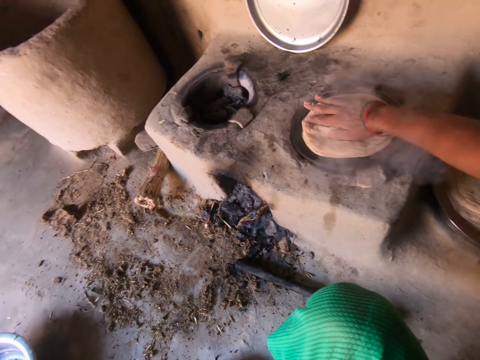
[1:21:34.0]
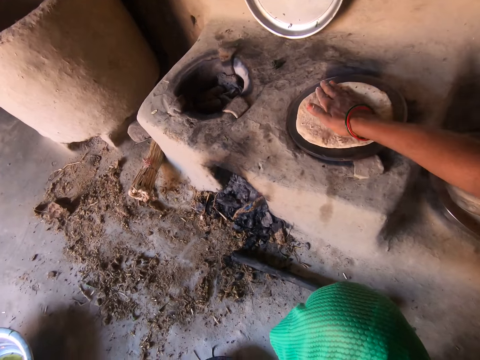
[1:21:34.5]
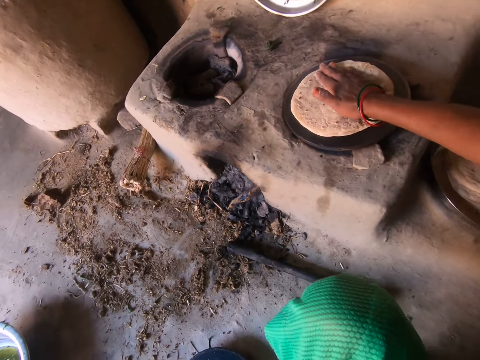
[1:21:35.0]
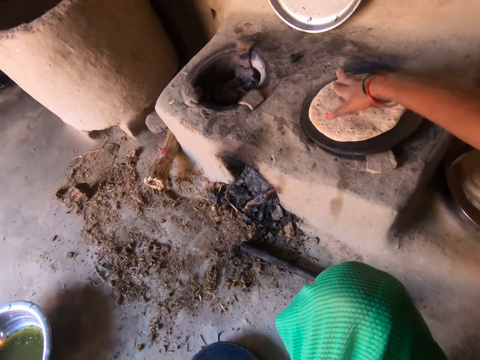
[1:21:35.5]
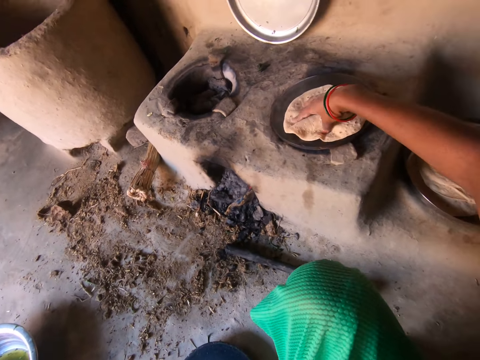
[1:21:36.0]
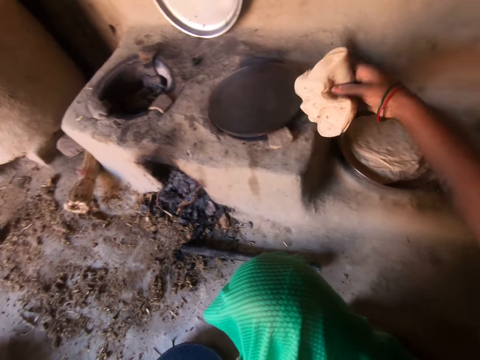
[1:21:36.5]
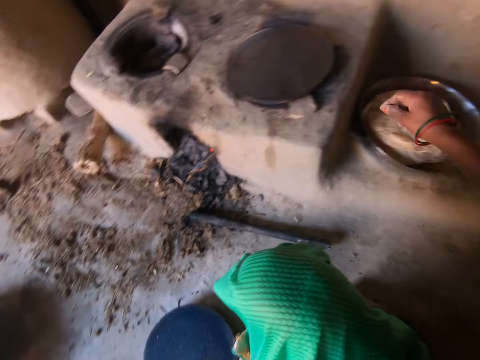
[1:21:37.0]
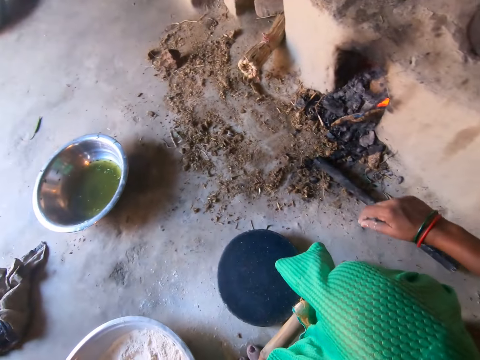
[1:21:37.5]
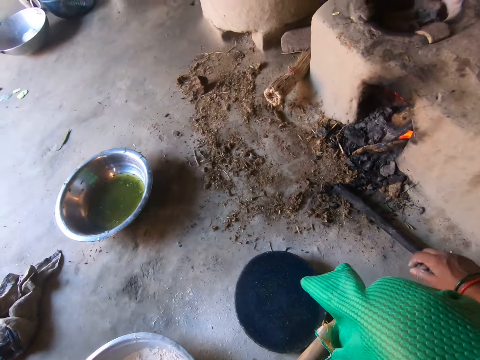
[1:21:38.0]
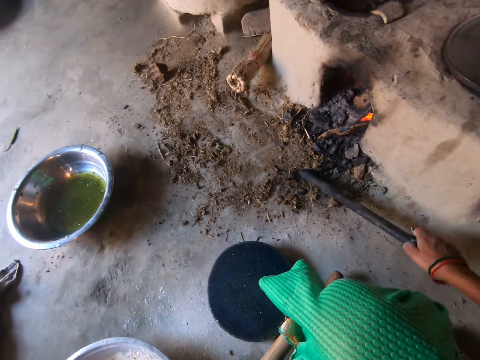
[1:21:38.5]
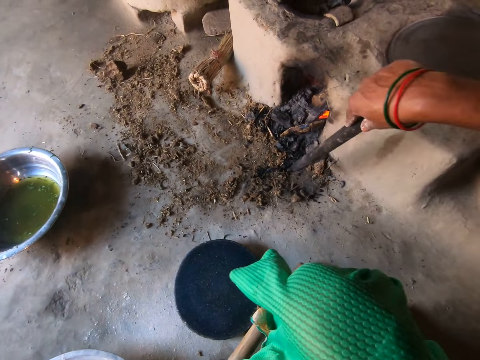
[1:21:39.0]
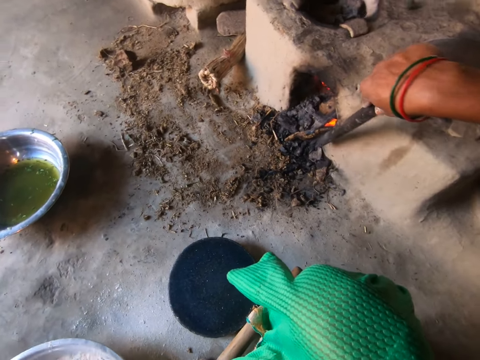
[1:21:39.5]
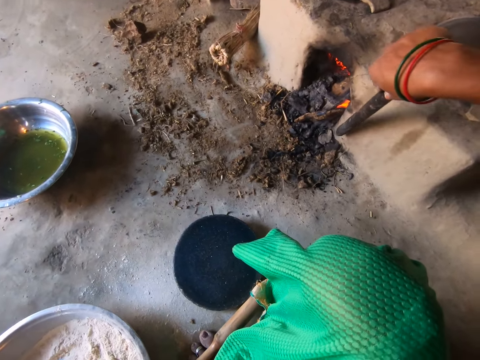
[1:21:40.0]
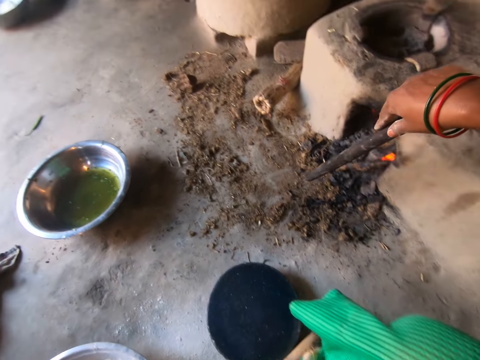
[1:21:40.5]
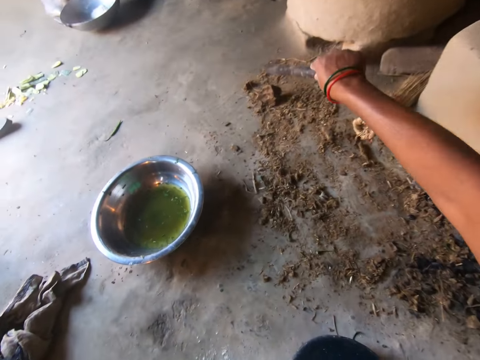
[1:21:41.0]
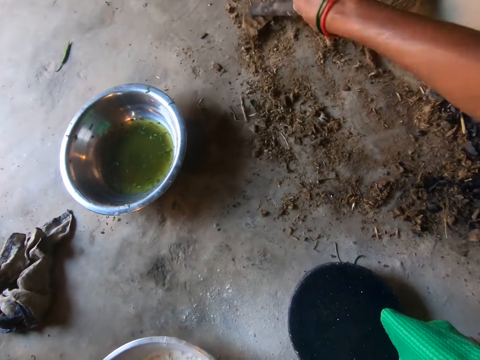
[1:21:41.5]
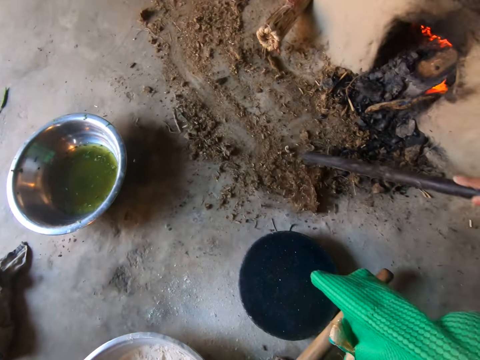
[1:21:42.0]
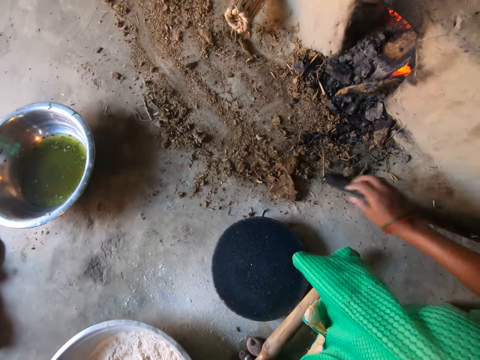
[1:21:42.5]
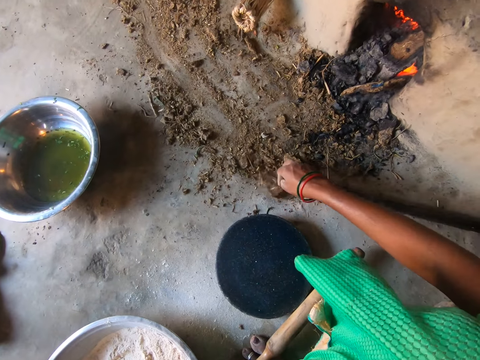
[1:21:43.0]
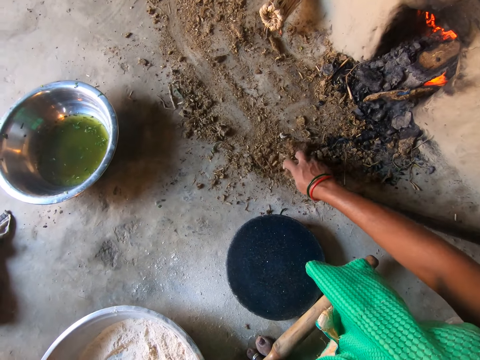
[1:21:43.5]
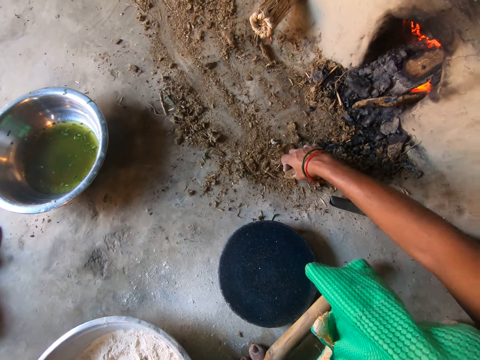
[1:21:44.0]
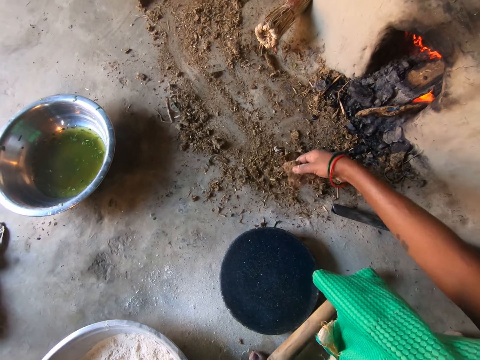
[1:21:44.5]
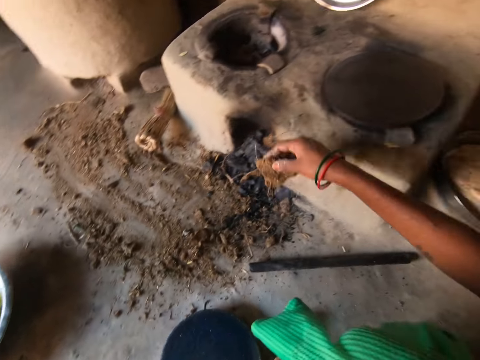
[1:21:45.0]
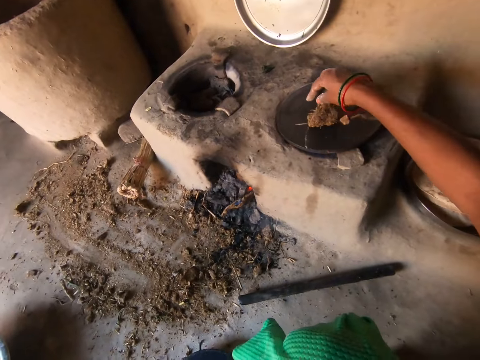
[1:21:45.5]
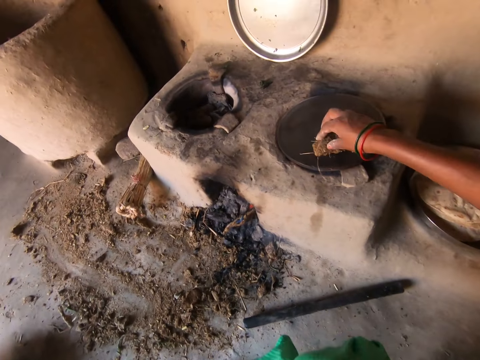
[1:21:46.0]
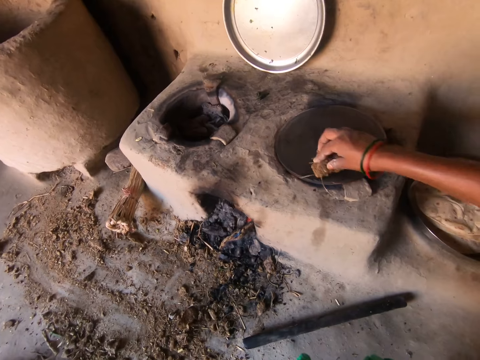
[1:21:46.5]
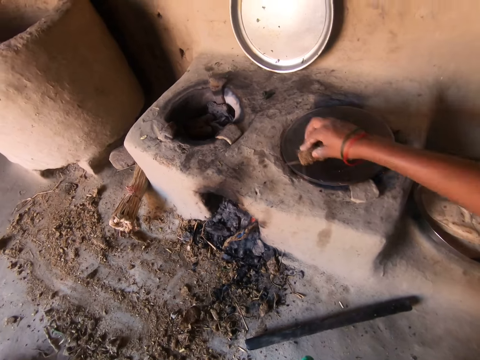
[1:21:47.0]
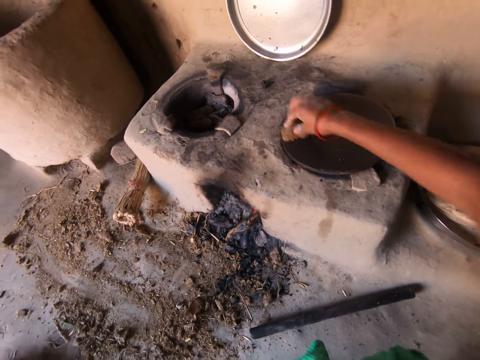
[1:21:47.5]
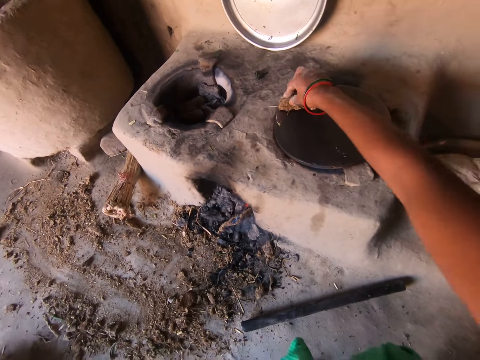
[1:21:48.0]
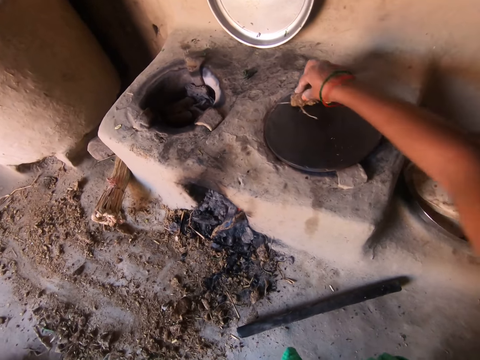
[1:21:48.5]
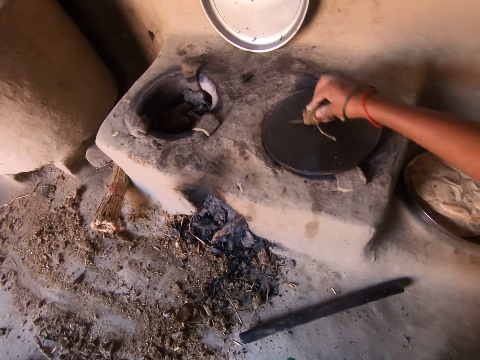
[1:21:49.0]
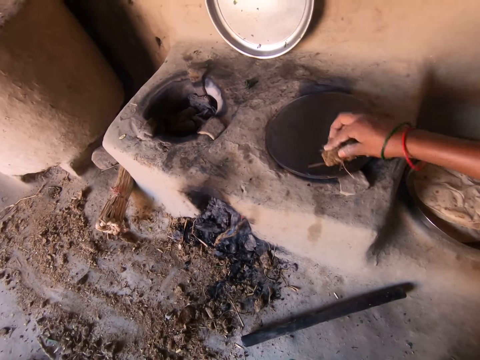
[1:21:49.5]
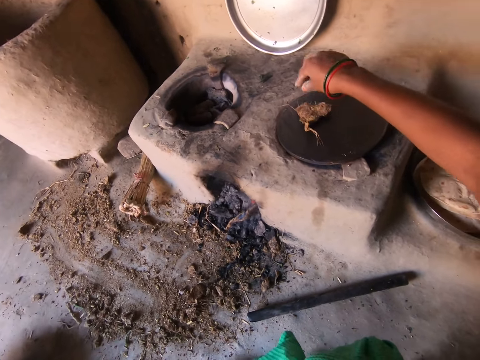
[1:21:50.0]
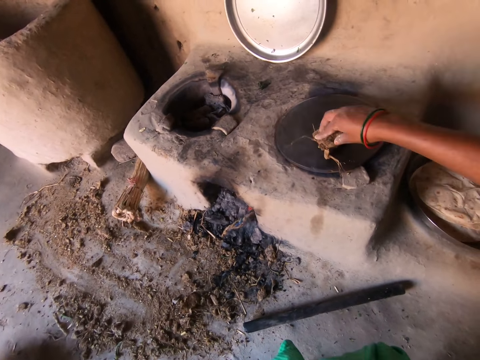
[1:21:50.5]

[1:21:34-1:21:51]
The camera wearer removes the chapati from the hot plate with her right hand. She drops the chapati into the tray. She picks up the rod from the floor with her right hand. She hits the rod by the fireplace with her right hand. She drags a piece of cow dung on the floor with the rod. She drops the rod on the floor with her right hand. She picks up the piece of cow dung from the floor with her right hand. She cleans the hot plate with the piece of cow dung.

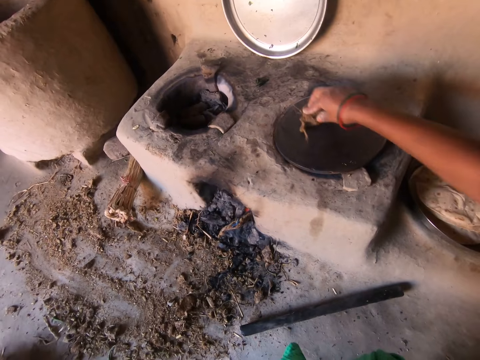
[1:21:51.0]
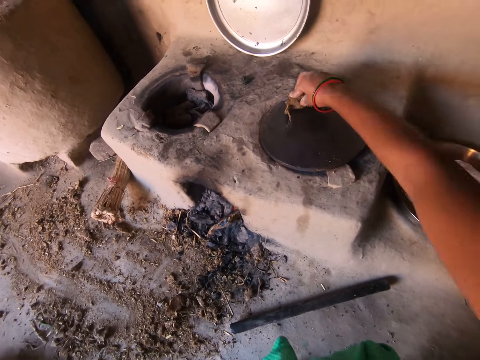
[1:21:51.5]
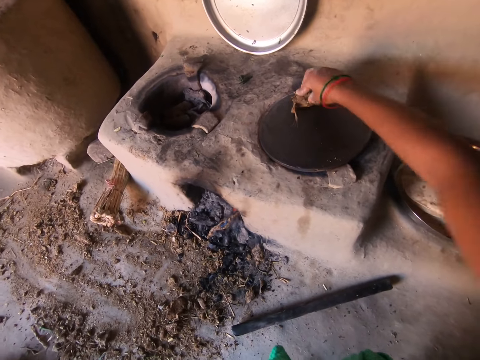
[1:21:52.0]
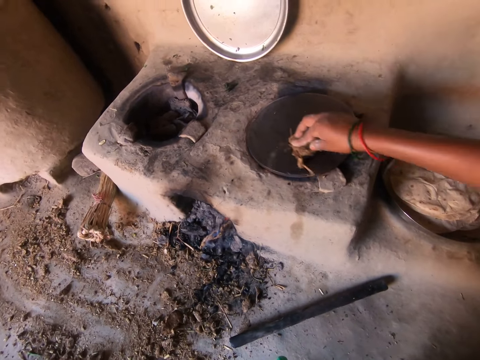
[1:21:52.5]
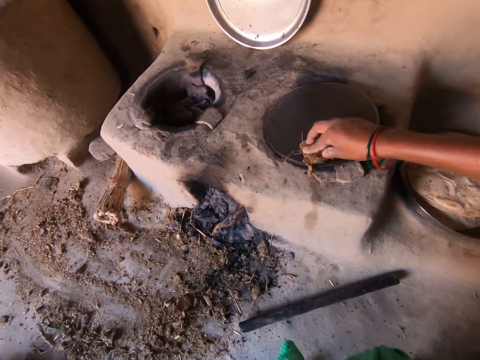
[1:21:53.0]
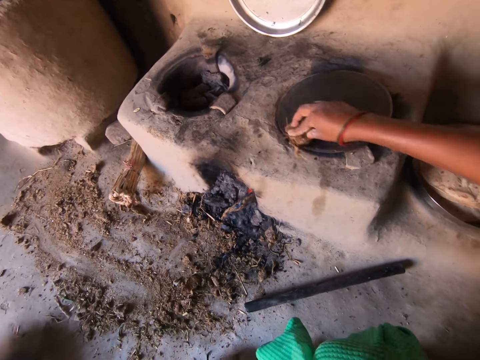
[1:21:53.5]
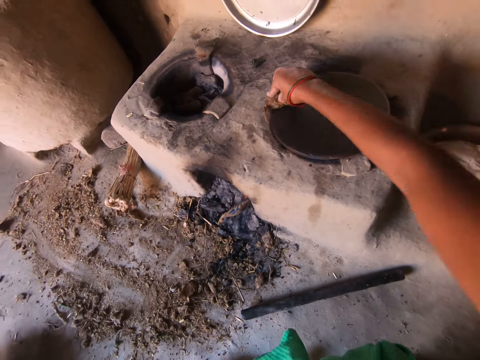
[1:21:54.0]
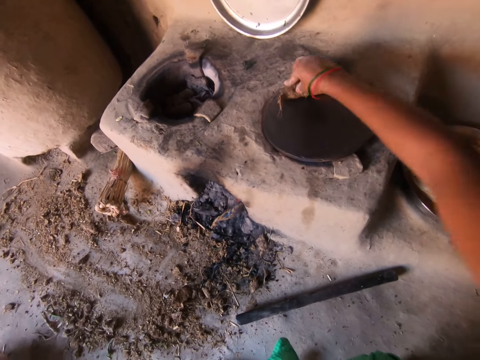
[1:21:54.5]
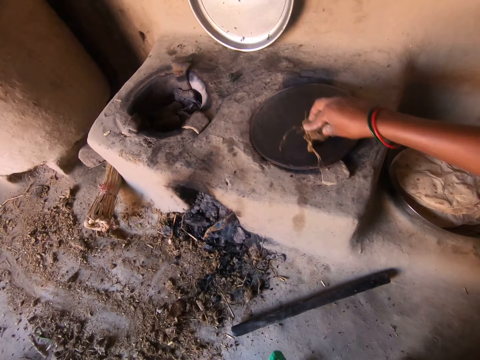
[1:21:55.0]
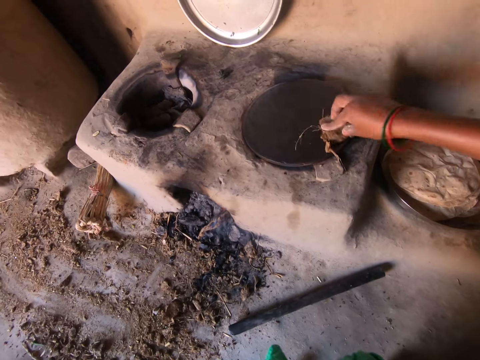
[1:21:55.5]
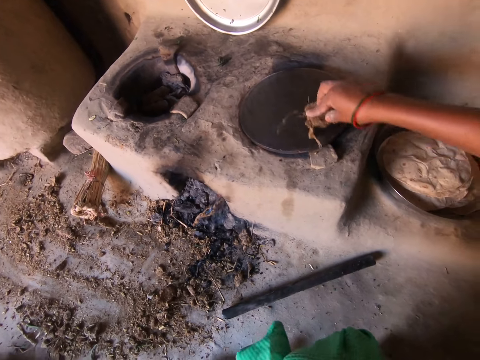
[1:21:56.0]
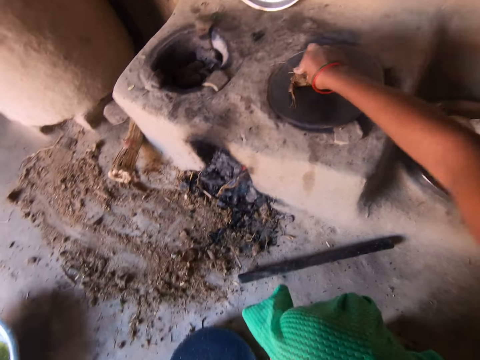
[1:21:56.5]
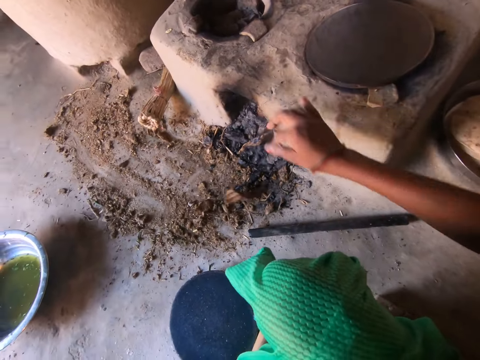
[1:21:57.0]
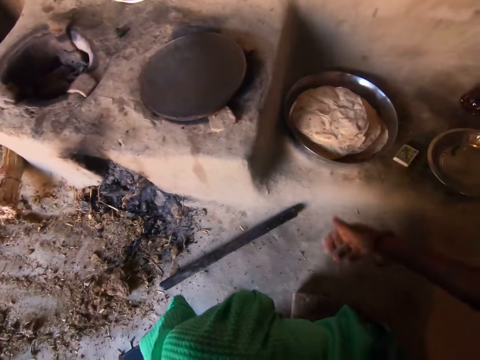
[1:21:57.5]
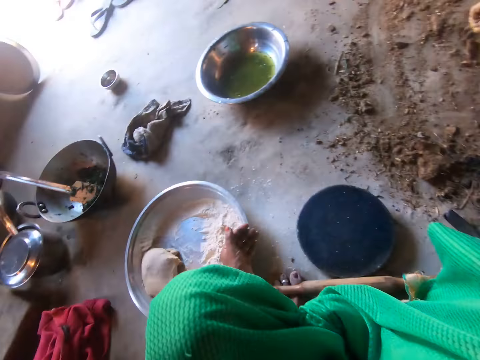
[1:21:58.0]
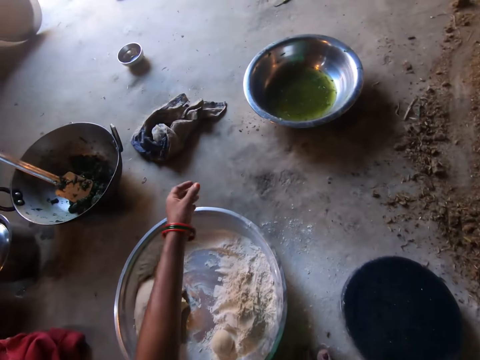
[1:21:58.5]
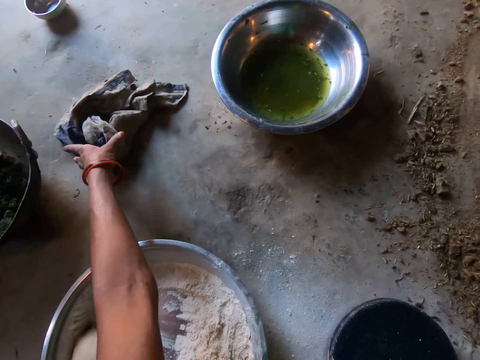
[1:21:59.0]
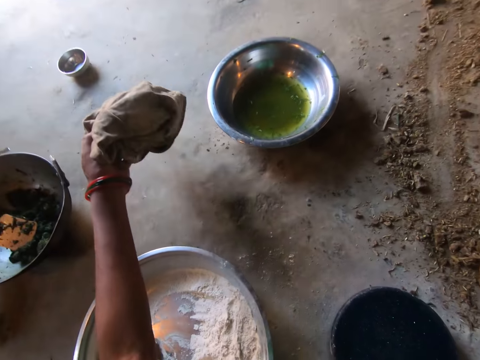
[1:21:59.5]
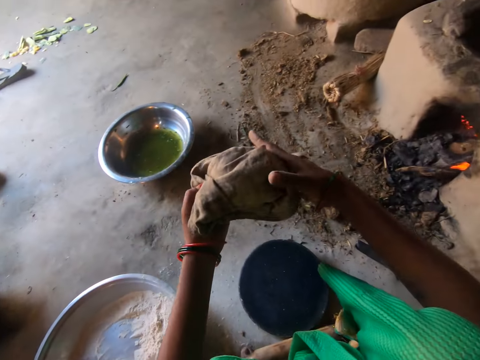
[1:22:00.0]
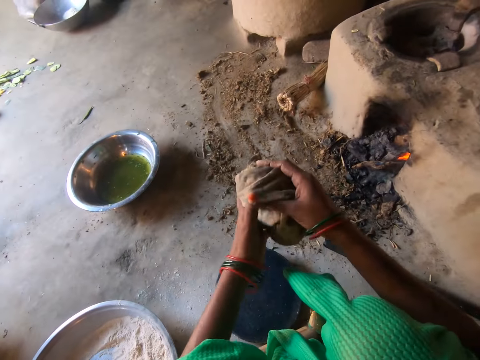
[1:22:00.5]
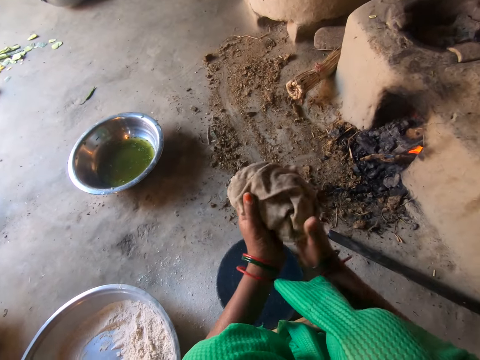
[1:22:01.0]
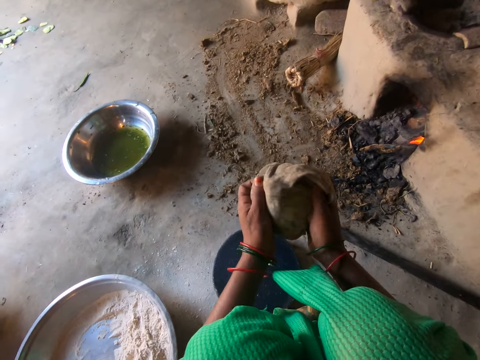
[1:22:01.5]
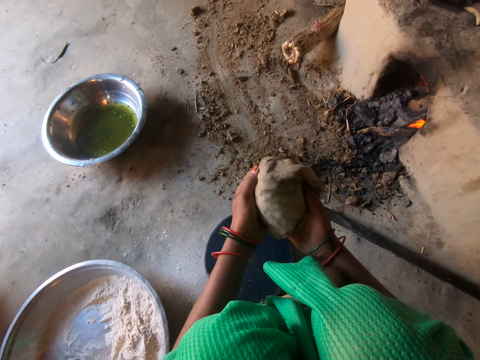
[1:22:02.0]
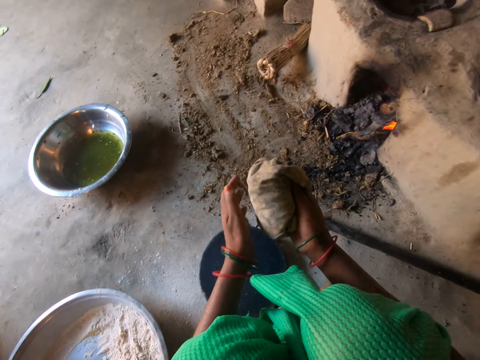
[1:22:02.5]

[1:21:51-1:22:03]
The camera wearer drops the piece of cow dung on the floor with her right hand. She picks up a rag from the floor with her left hand. She holds the rag with both hands.
